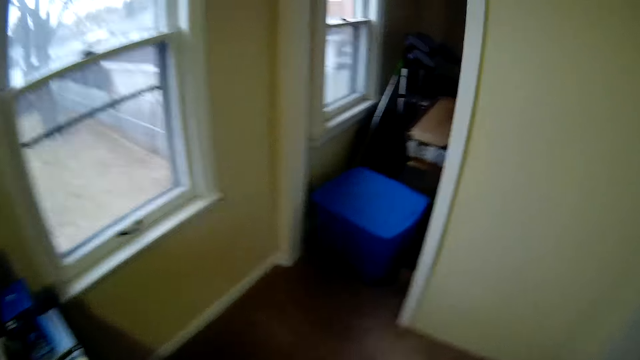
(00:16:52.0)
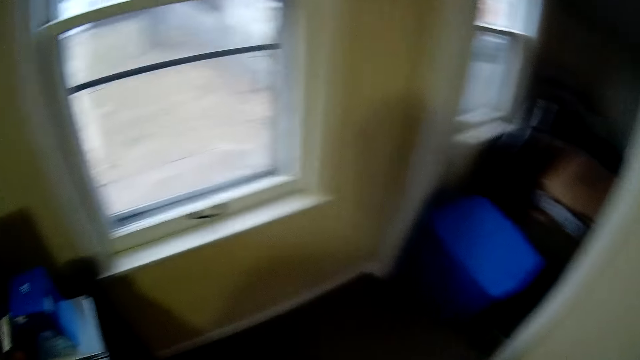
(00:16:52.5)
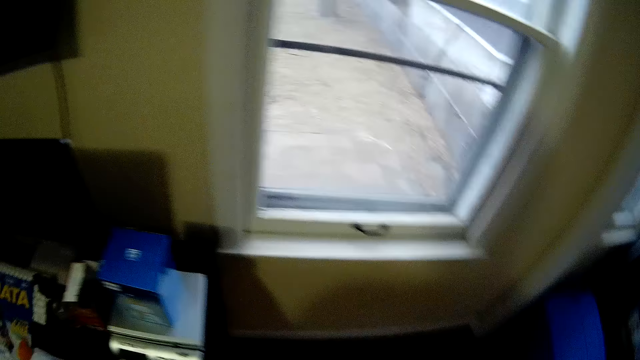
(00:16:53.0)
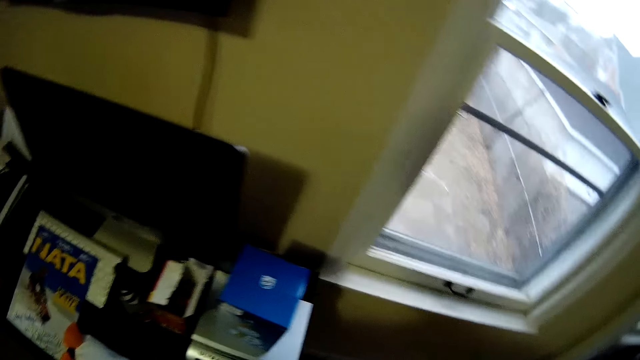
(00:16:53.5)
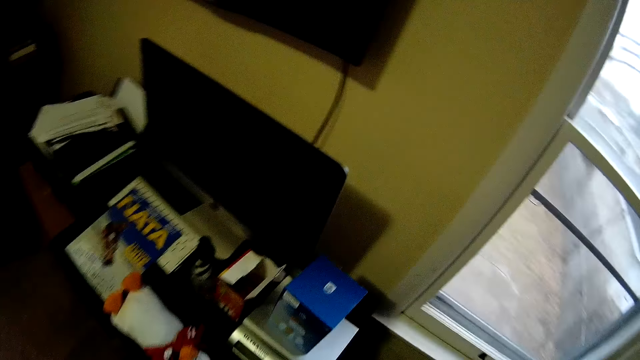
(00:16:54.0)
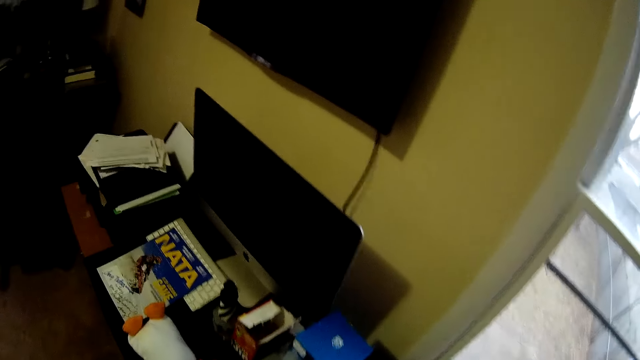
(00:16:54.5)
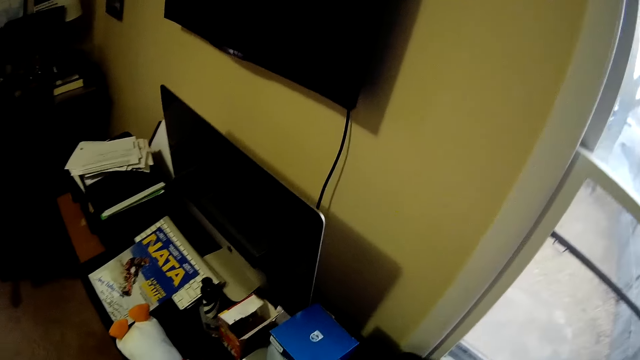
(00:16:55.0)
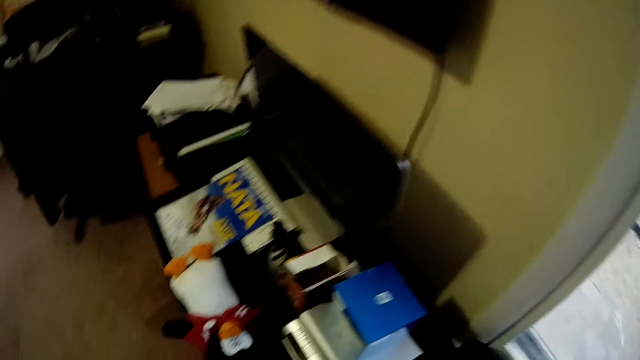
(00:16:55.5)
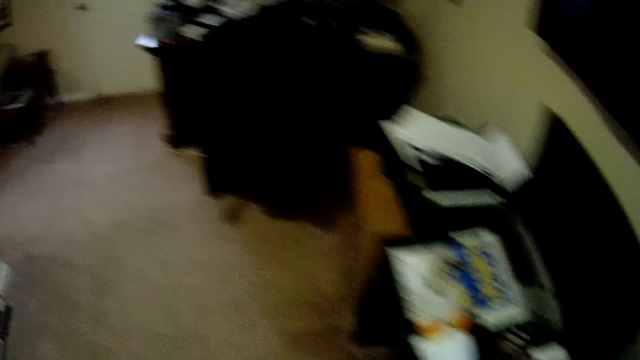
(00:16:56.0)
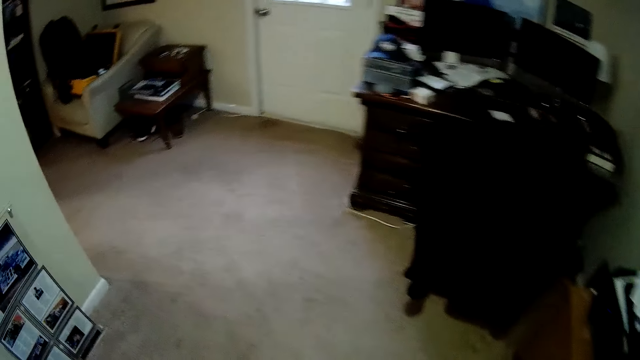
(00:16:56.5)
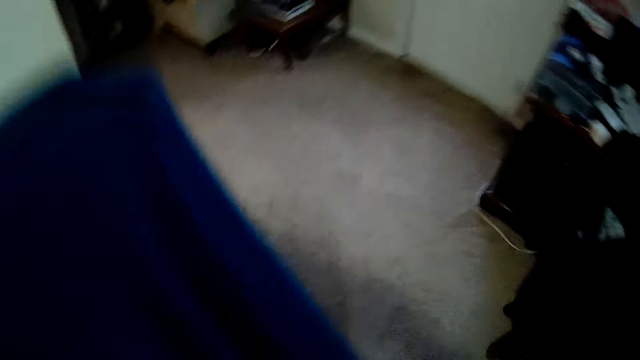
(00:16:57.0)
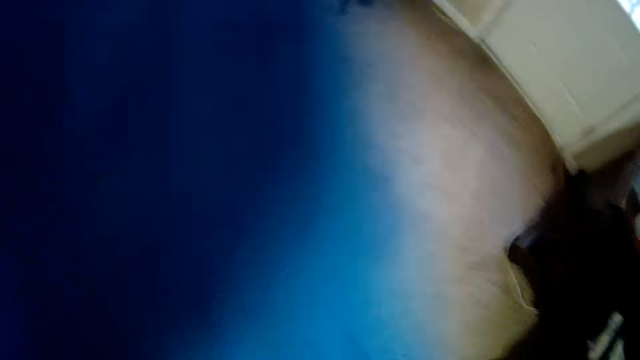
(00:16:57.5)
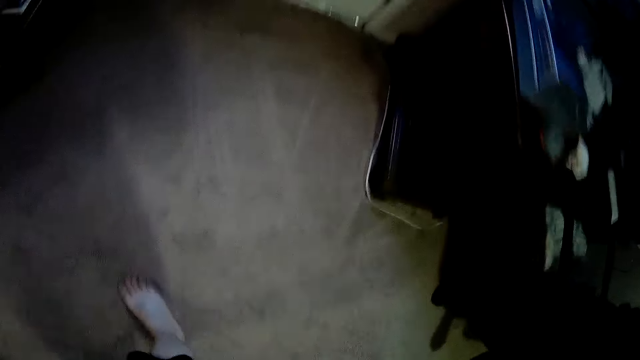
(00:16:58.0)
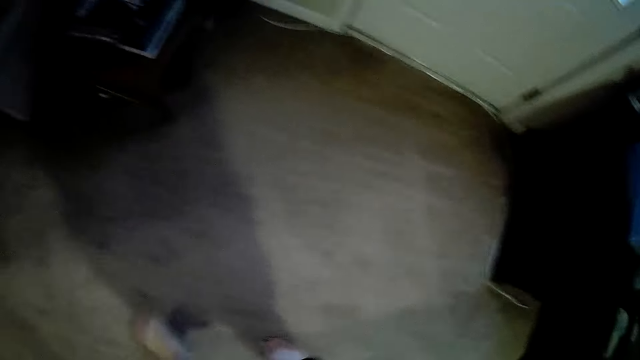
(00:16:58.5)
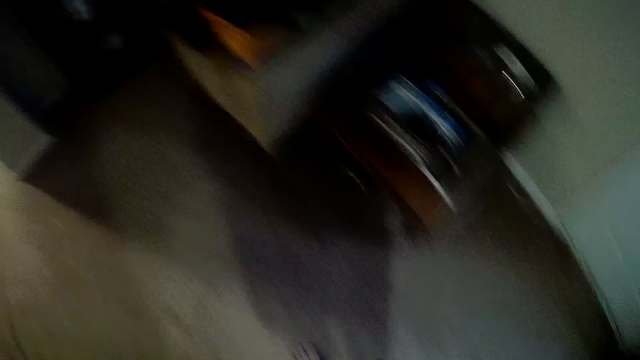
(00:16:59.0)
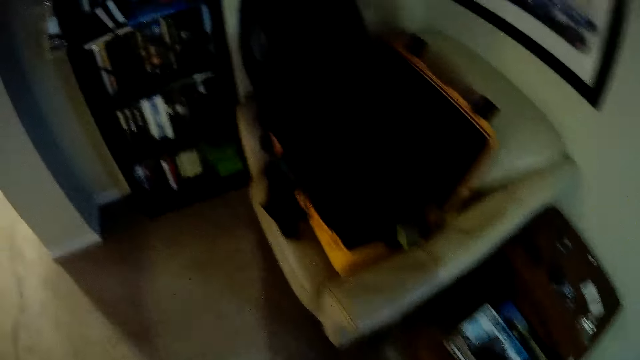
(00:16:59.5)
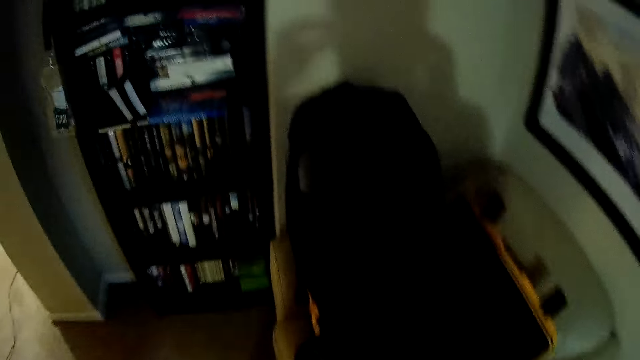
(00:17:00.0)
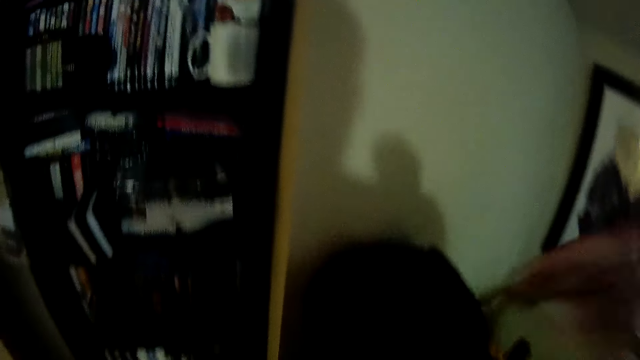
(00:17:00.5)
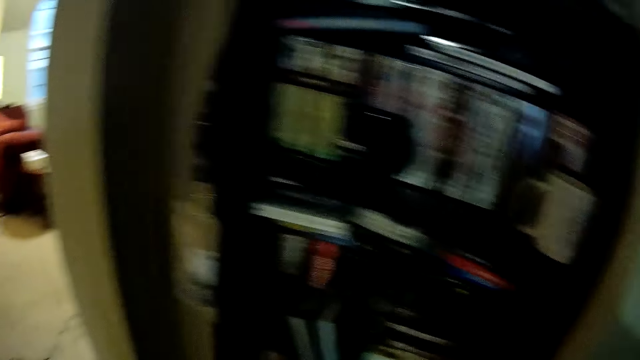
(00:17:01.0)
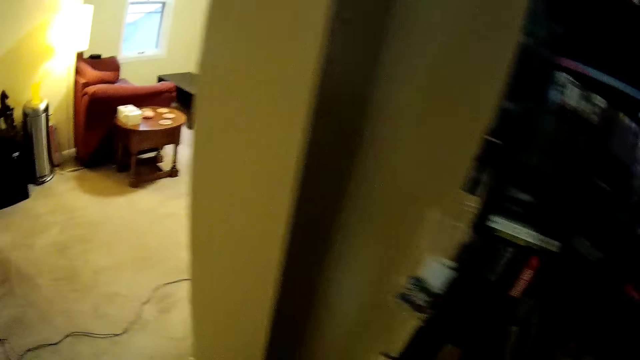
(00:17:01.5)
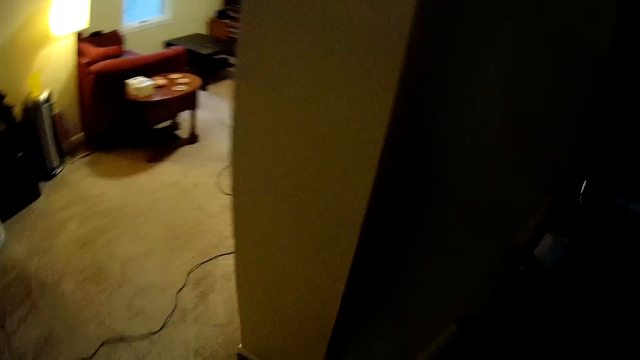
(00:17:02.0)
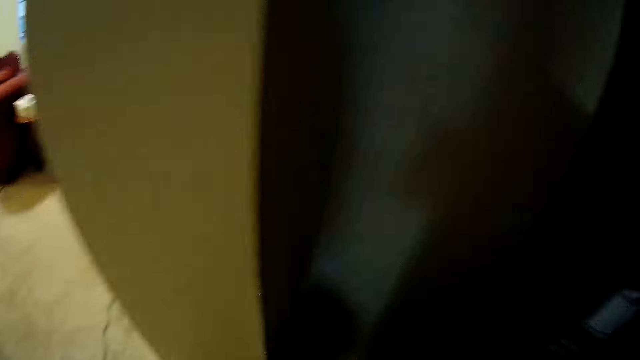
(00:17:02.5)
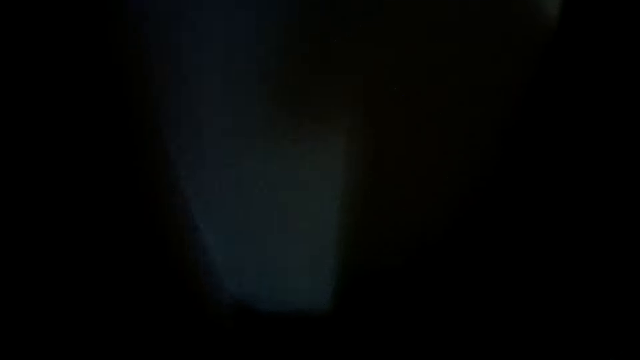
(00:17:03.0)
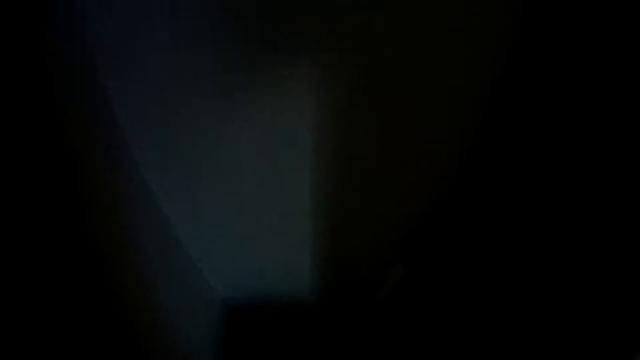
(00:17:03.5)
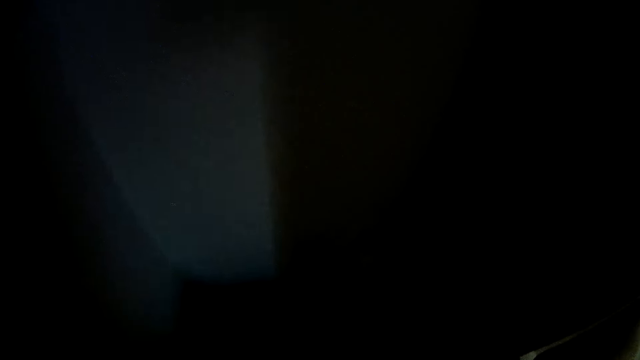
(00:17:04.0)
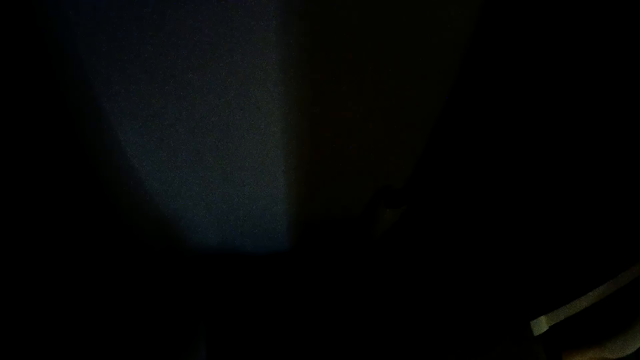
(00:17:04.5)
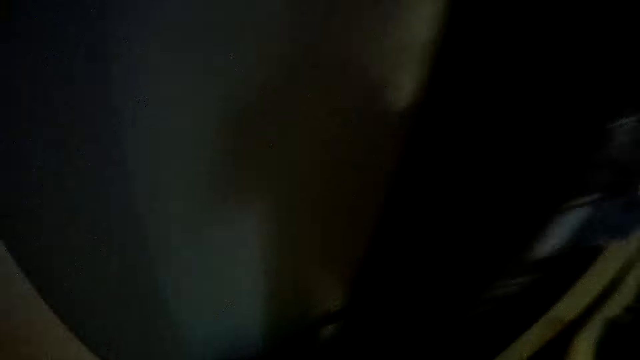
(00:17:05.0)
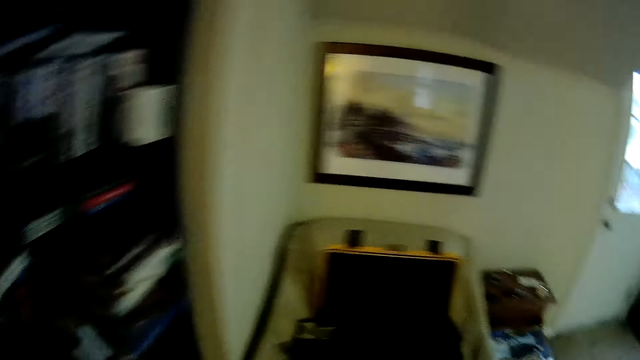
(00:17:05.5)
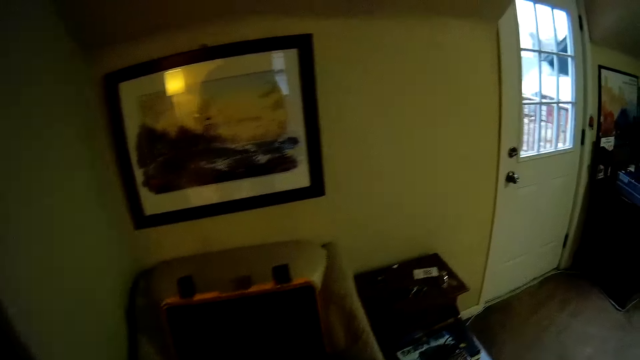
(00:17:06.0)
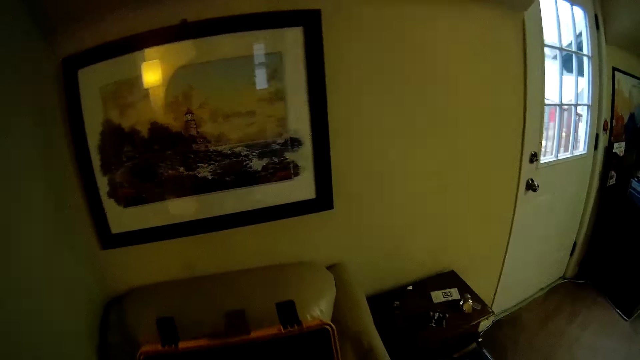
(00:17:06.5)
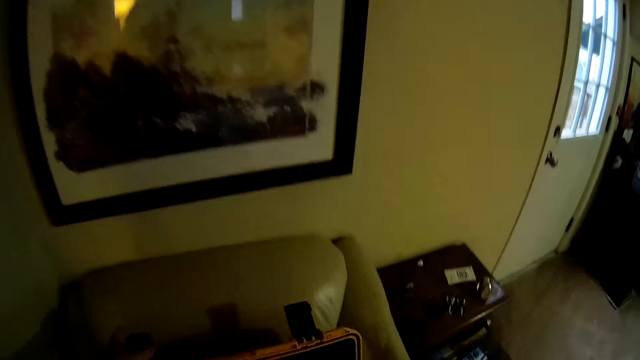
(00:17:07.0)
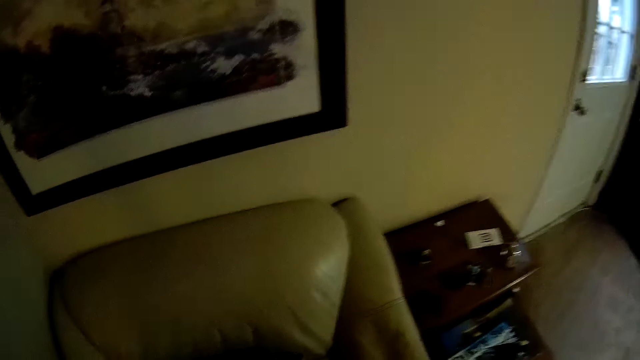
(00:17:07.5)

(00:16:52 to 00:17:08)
The camera wearer looks around and walks in a room. They lift a cloth. They straighten the cloth. They walk in a room. They move the other hand. They put the cloth on the shelf. They walk in a room. They close a bag on a couch. They pick up a case.

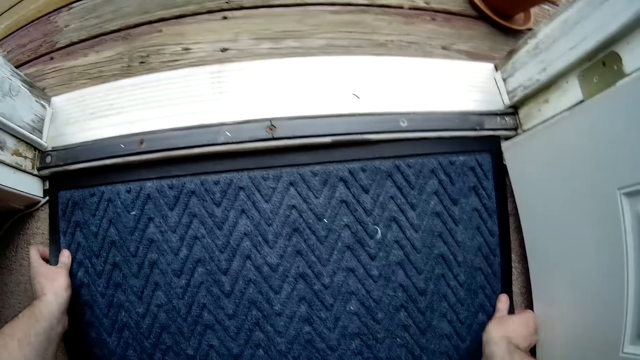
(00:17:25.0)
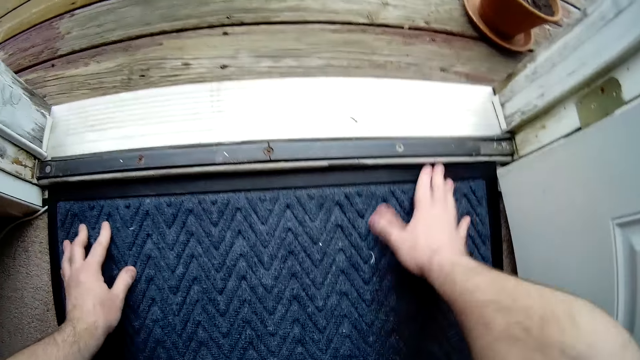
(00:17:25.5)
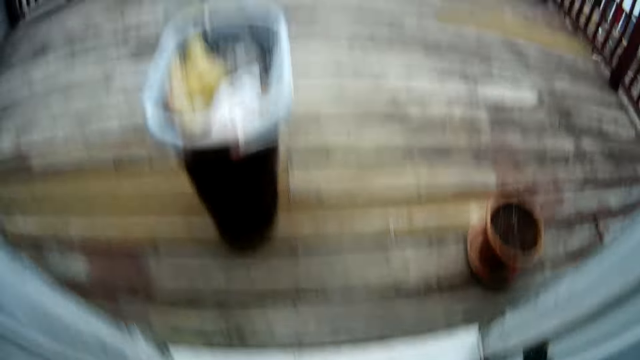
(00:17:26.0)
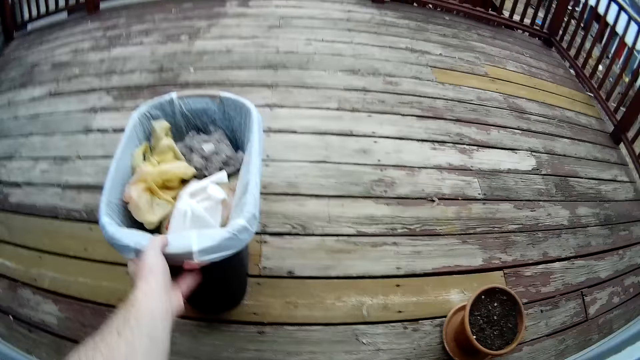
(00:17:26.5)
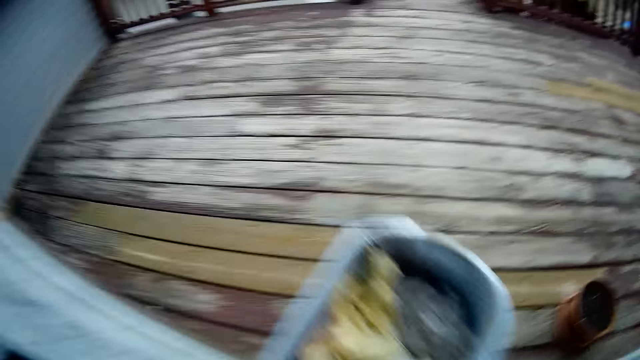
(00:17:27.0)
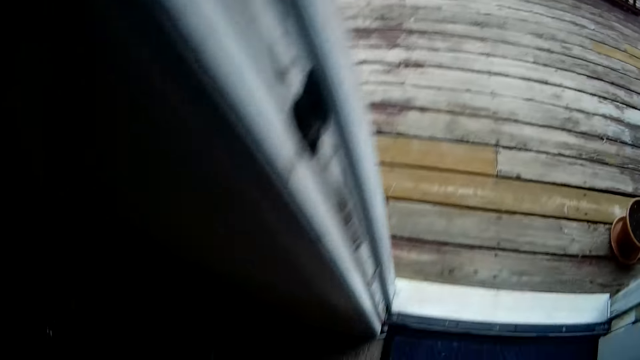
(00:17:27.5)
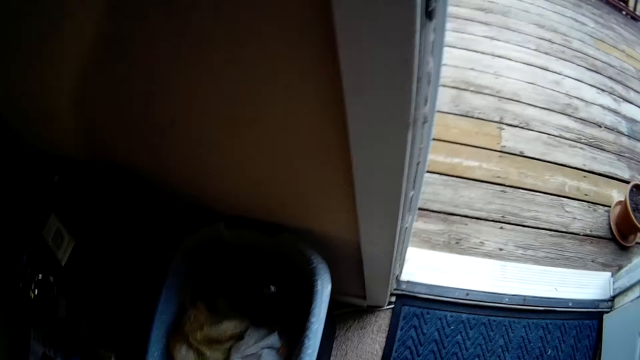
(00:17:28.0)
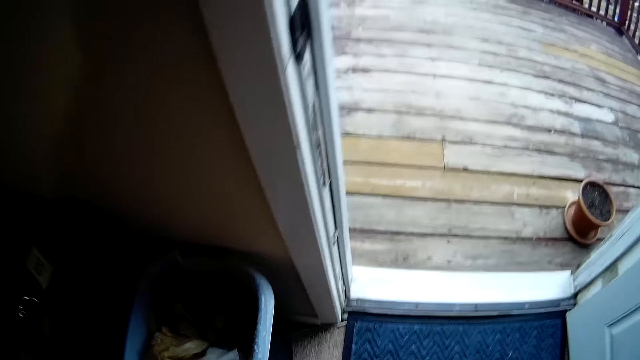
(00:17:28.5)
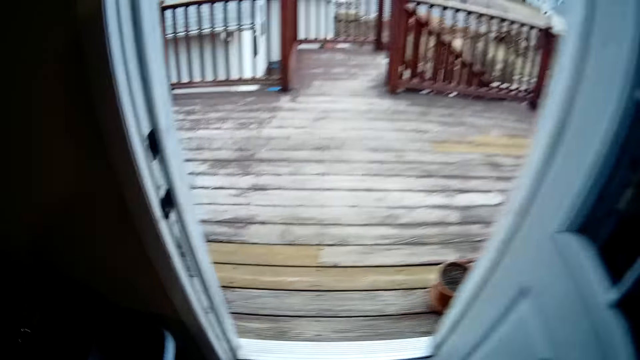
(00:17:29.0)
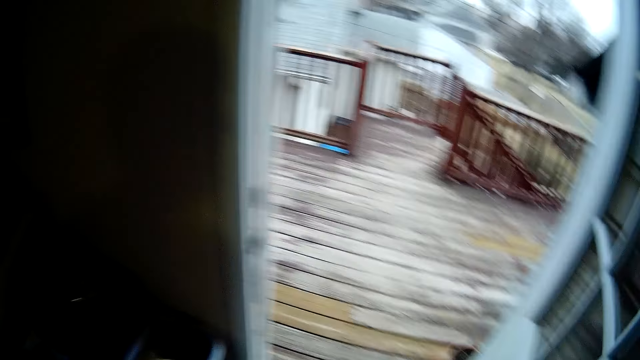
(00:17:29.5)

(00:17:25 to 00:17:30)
The camera wearer picks up a trash bin. They put the trash bin on the floor in the house. They close the door.
